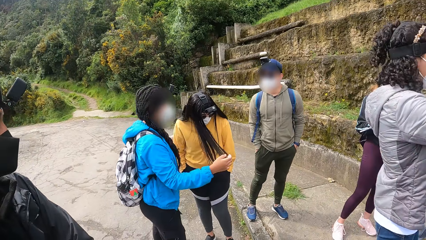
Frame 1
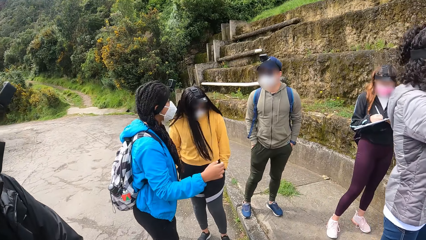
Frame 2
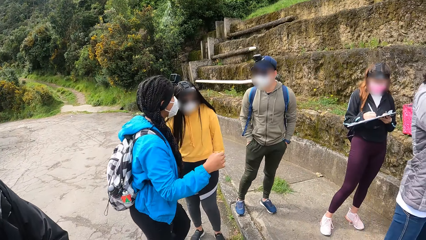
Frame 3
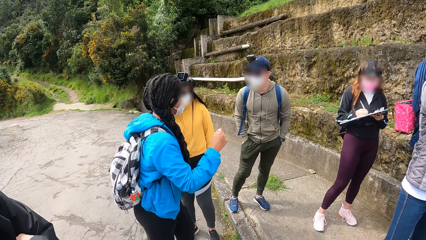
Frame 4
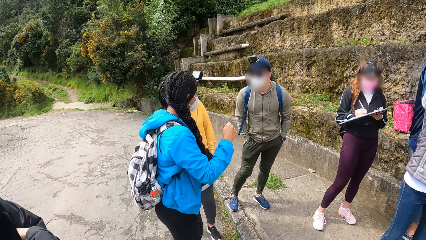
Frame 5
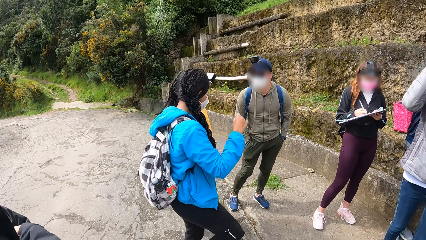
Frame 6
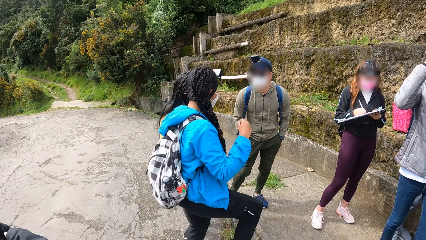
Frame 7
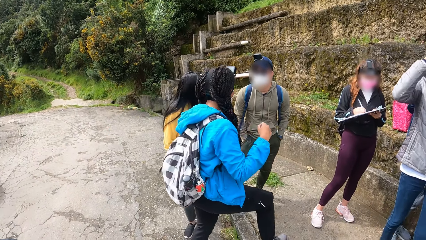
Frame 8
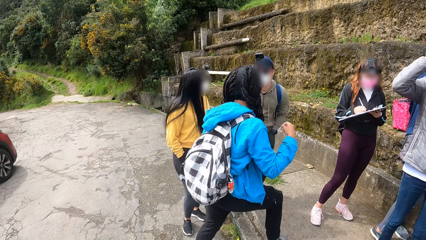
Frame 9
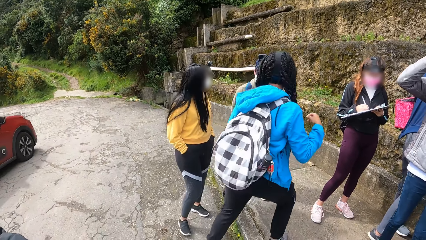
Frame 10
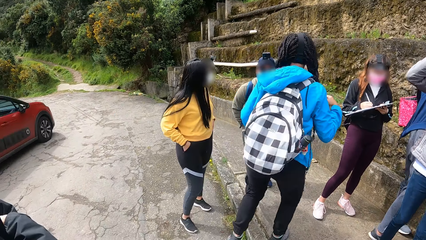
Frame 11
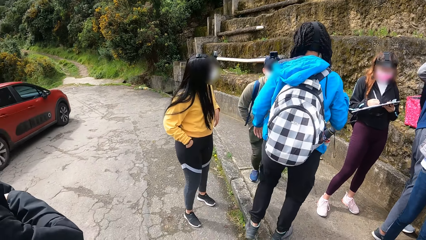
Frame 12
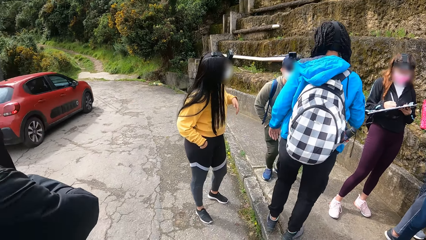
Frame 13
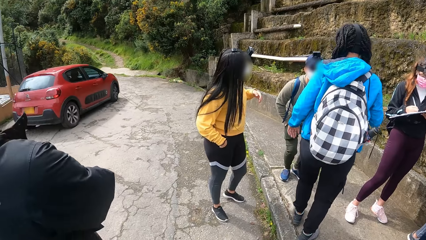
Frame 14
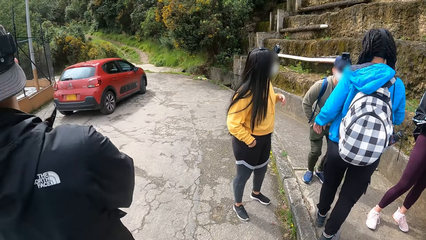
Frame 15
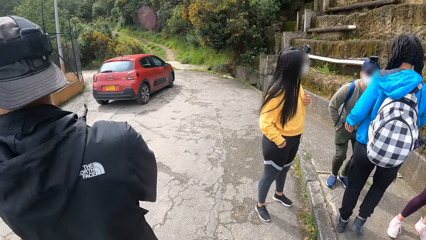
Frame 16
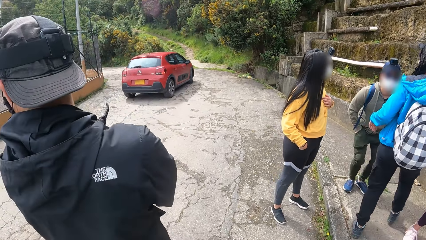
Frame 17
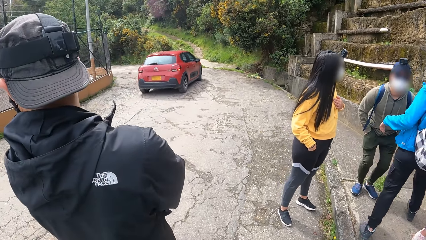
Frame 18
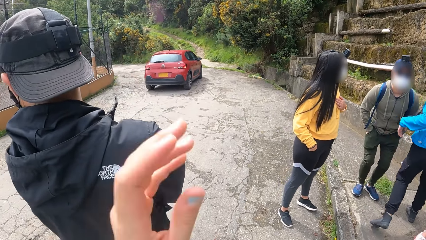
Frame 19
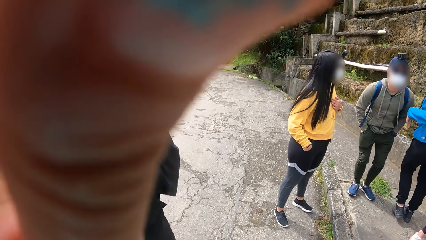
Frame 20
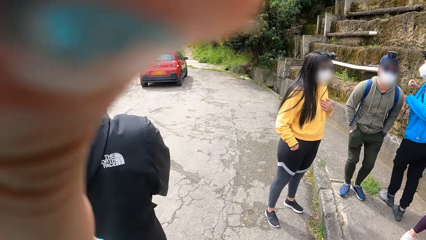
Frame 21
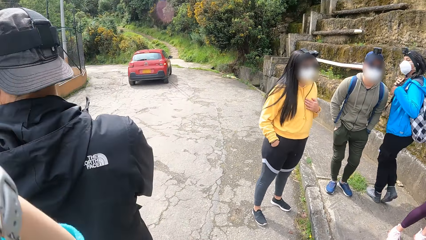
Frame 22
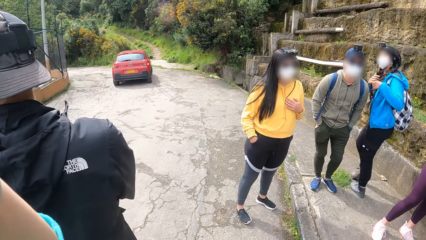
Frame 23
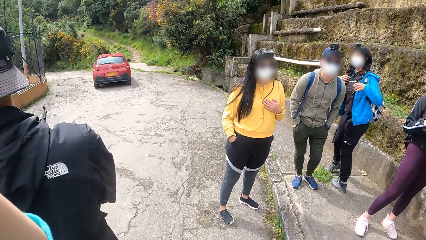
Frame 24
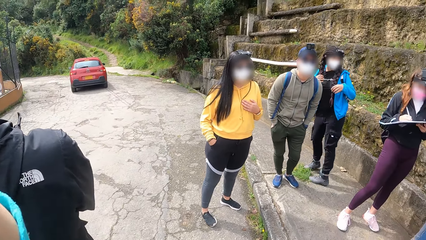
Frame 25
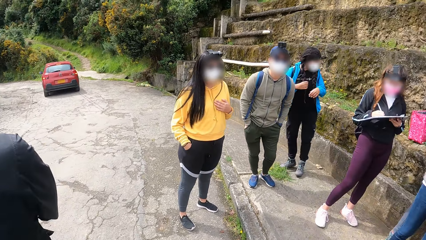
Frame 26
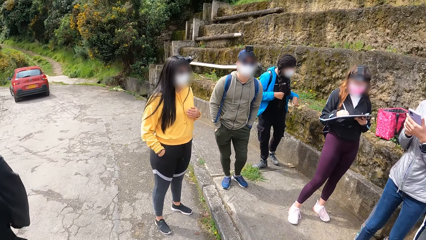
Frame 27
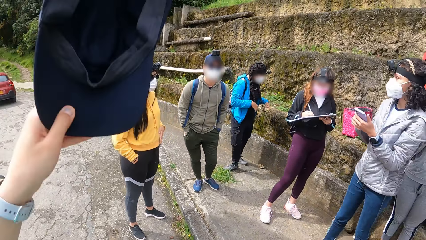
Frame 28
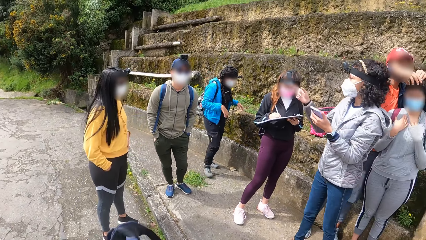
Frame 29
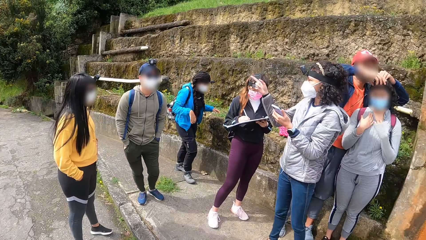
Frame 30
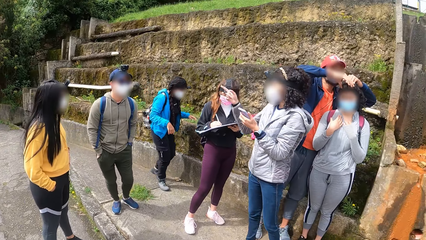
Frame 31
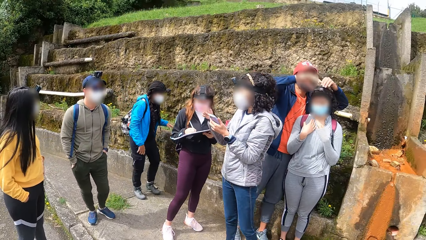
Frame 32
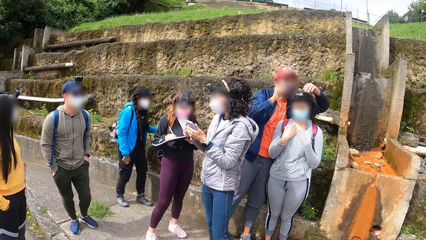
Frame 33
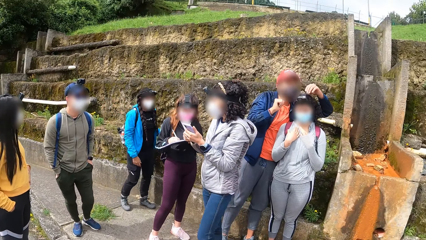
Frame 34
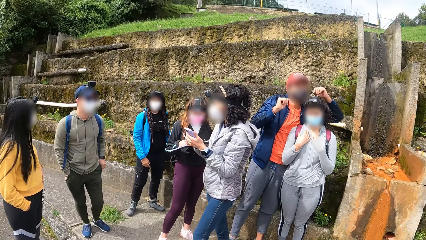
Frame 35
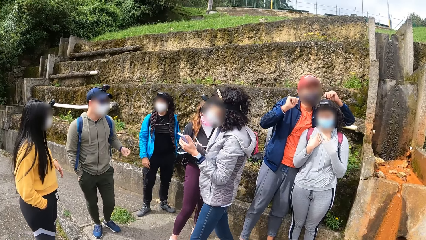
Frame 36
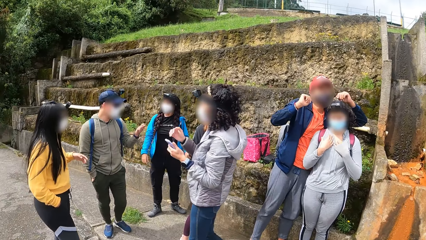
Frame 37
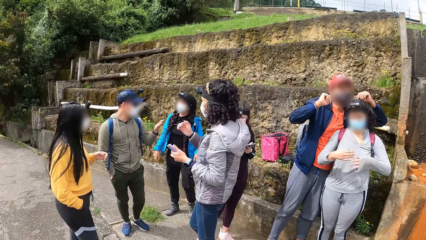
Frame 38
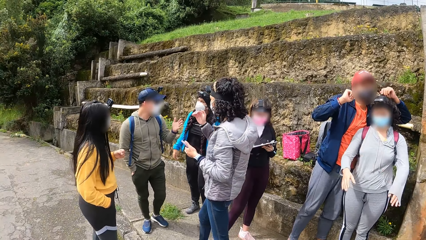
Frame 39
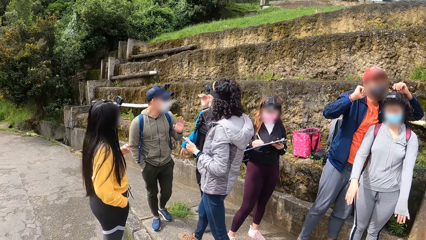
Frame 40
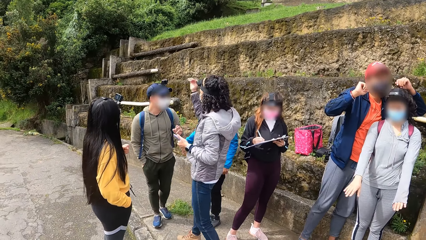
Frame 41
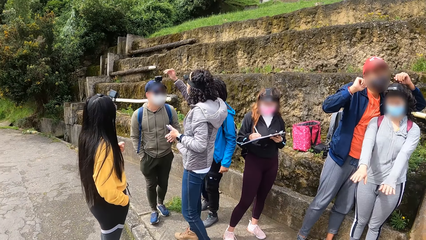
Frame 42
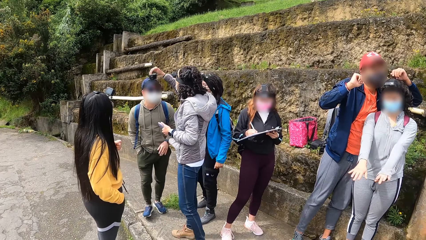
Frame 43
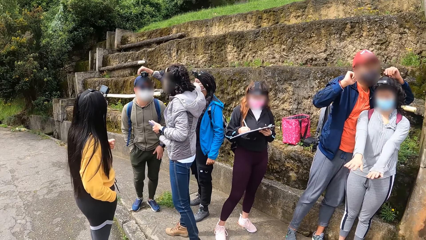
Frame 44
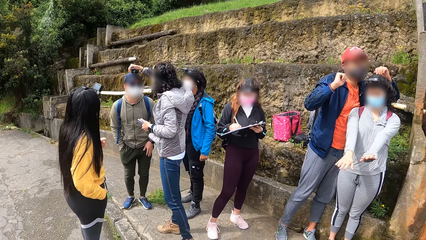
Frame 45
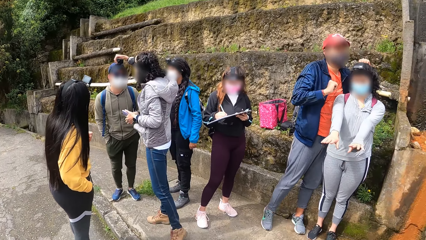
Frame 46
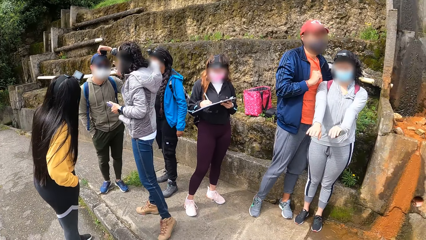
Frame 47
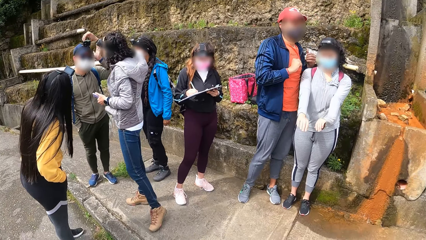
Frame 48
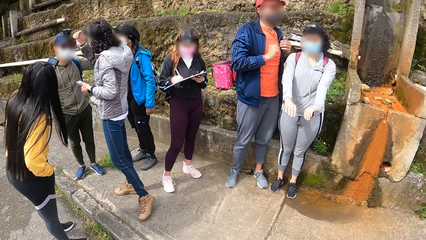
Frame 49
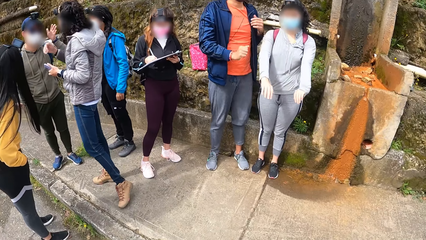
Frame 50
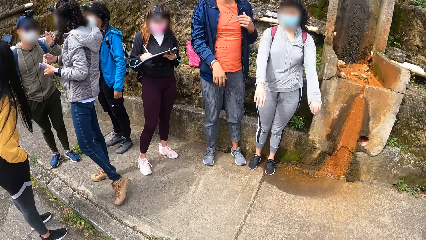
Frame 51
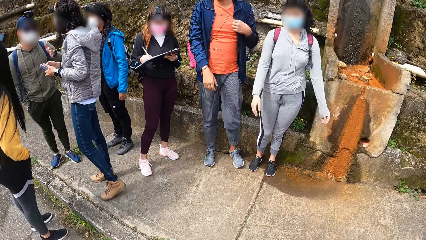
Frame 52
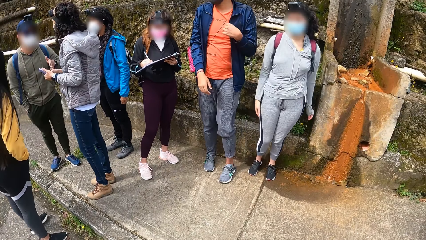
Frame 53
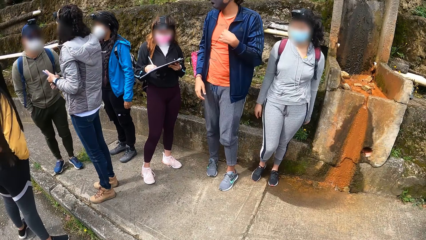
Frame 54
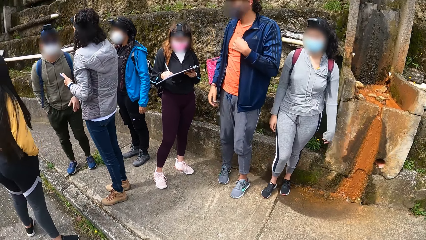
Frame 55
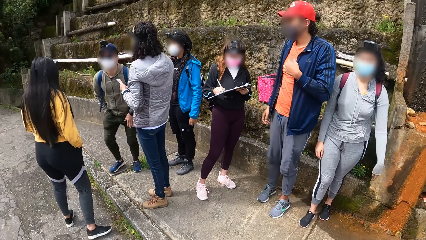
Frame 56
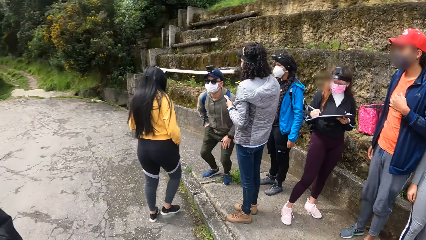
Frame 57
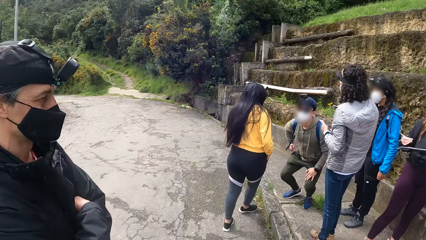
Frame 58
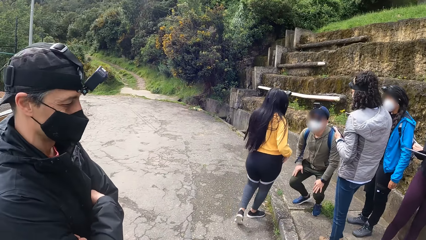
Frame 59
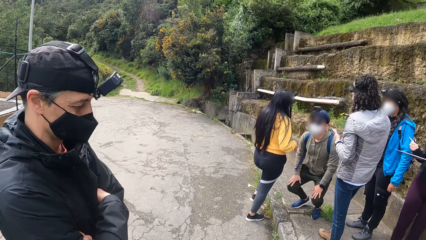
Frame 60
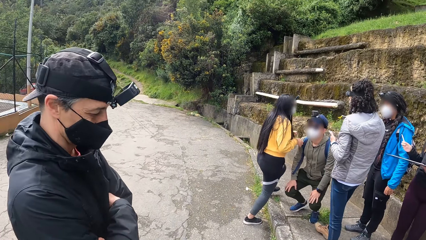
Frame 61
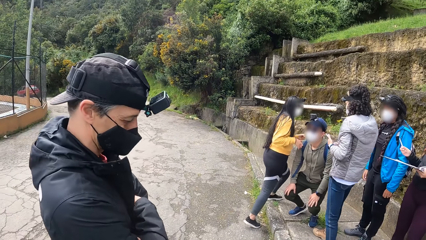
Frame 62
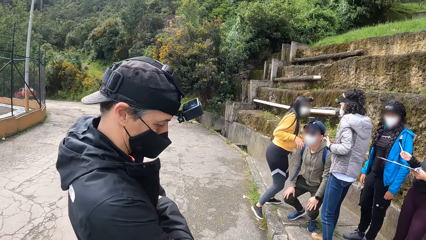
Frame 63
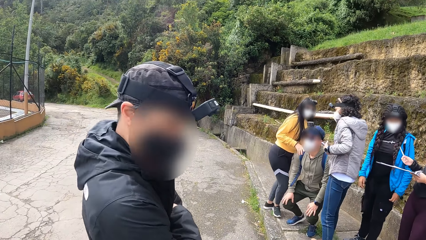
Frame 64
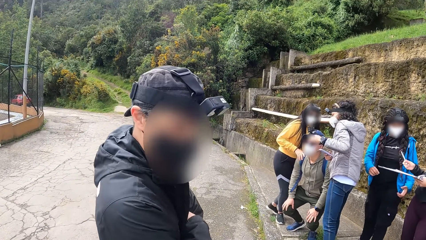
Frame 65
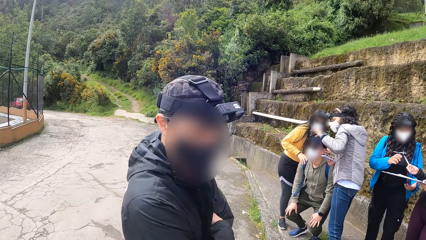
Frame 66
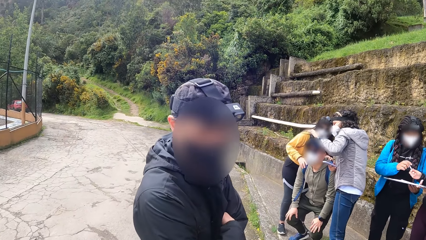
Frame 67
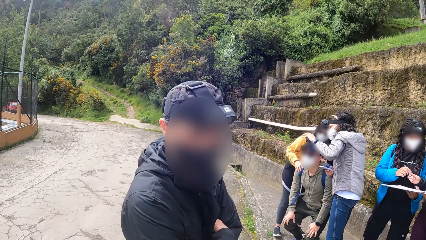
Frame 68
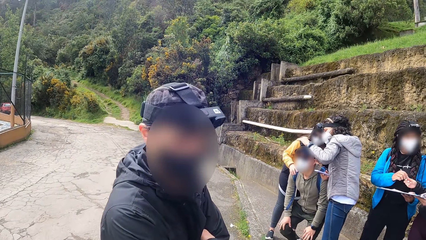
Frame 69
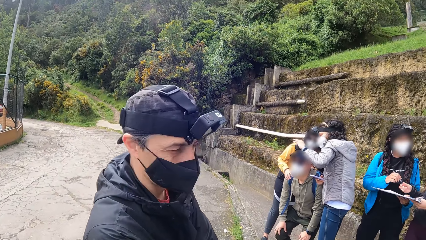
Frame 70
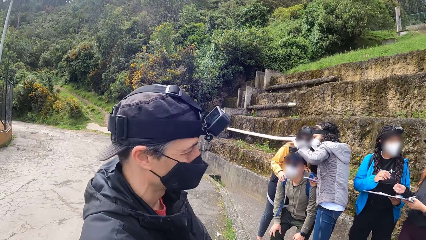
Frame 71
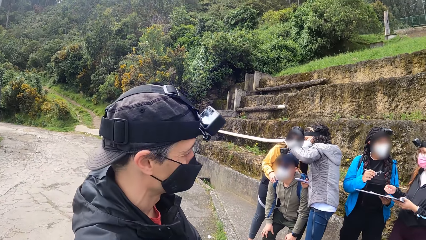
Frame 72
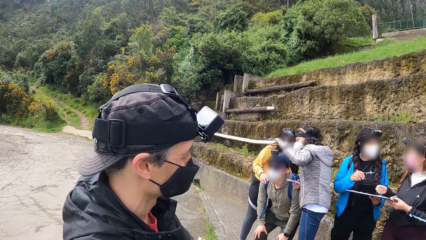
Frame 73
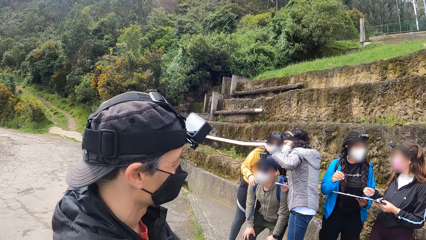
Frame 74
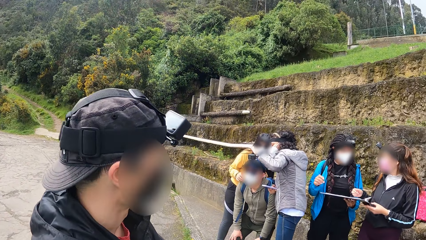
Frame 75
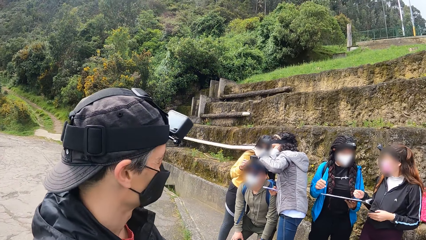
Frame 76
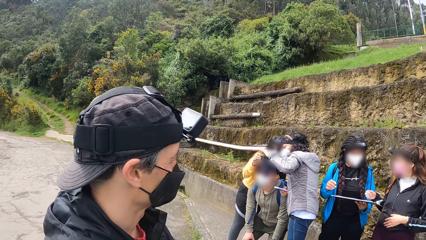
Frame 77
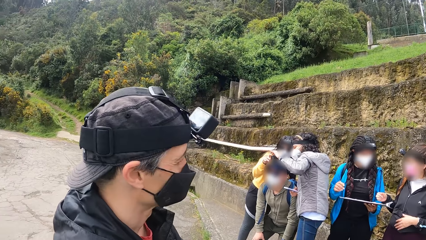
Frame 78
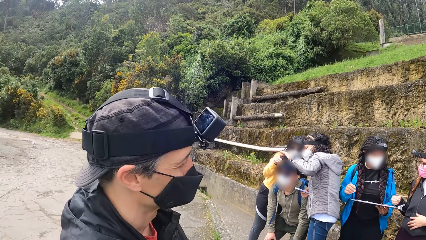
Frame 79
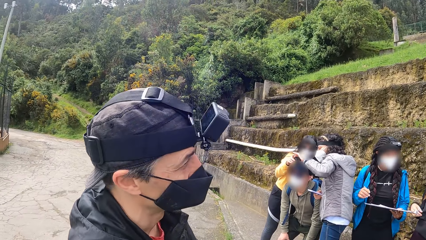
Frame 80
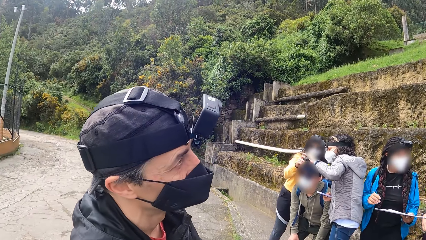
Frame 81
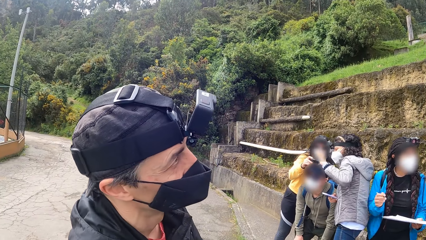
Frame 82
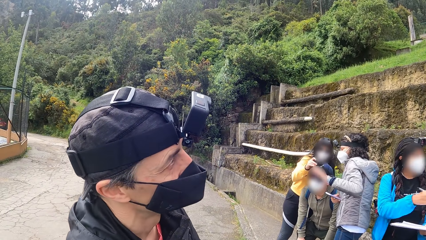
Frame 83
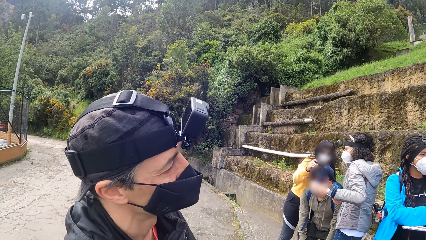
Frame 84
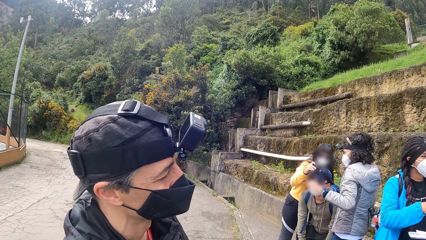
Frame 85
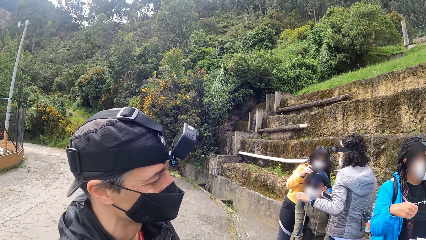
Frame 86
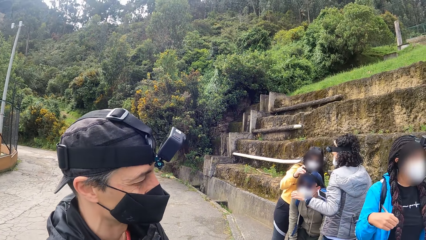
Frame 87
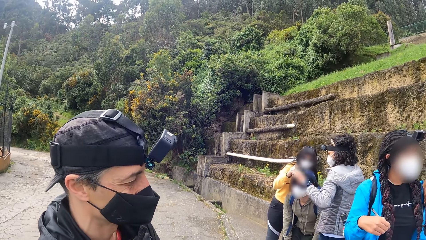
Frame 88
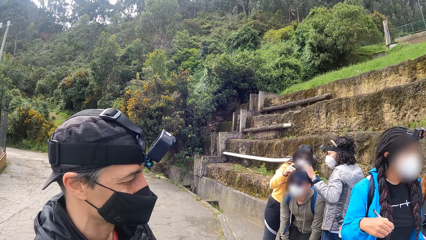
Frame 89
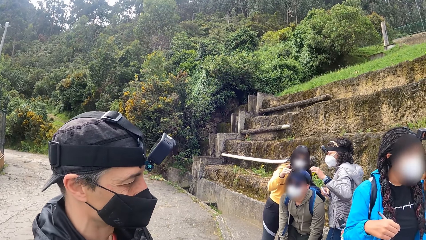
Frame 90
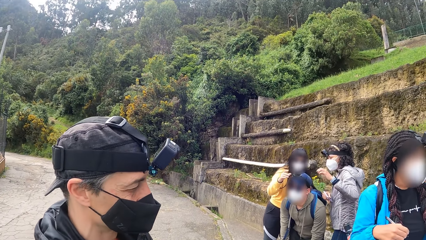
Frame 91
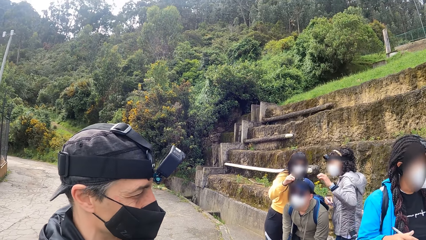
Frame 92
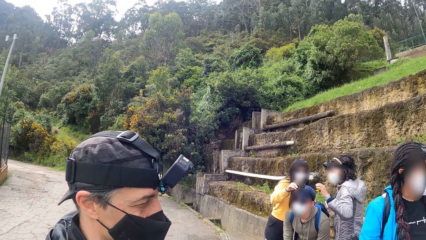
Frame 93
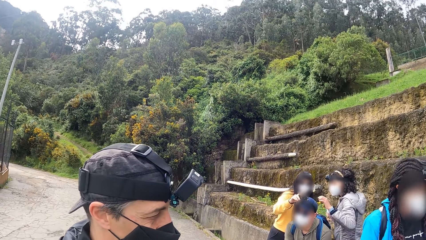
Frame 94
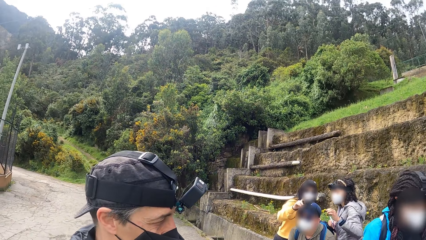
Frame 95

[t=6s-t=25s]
A woman writes on a note with a pen in her right hand. A red car drives past the camera wearer. The camera wearer removes the cap from his head with his left hand. A man looks around the field. Another woman operates the phone in her left hand with her right hand. The camera wearer holds the cap in her left hand. The second woman points her right hand at a third woman. Another man adjusts a camera on a fourth woman's head with both hands. The fourth woman stretches both hands. The second woman adjusts a camera on a third man's head with her right hand. The camera wearer looks around the field. The first woman passes the pen in her right hand to a fifth woman. The fifth woman collects the pen from the first woman with her right hand. The second woman touches the camera on the third man's head with her left hand. The first man stares at the camera wearer. The fifth woman collects the note from the first woman with her left hand. The fifth woman interacts inaudibly with the first woman. The third woman touches the camera on the third man's head with her right hand. The camera wearer stares at the first man.
